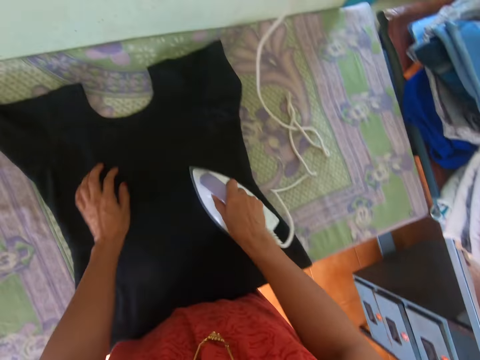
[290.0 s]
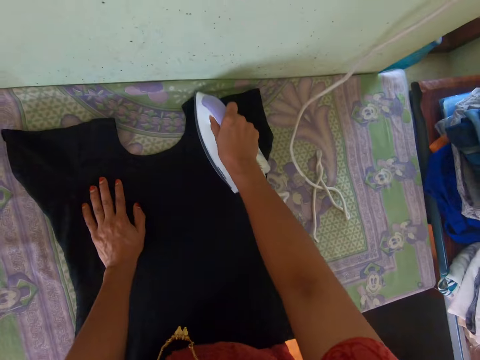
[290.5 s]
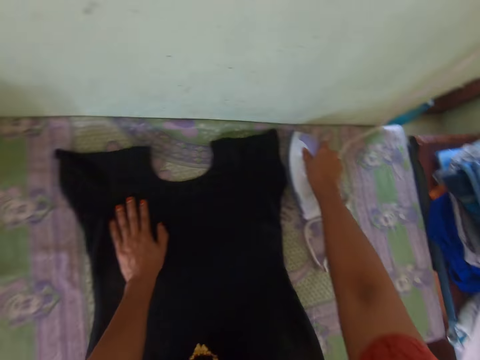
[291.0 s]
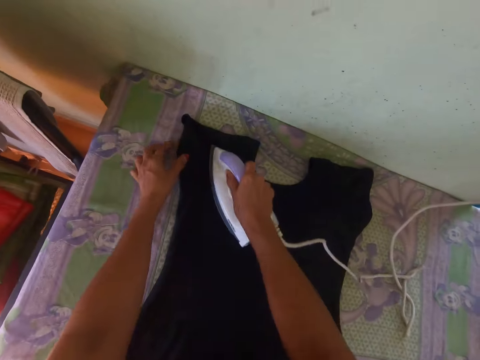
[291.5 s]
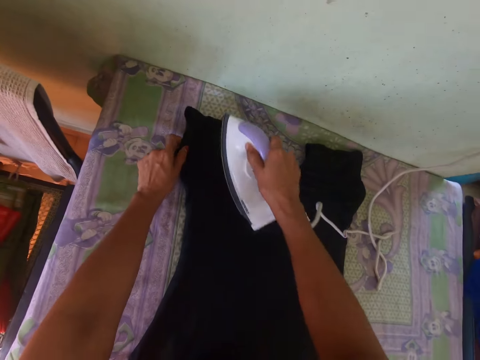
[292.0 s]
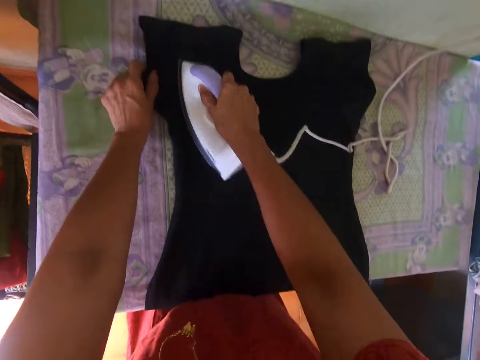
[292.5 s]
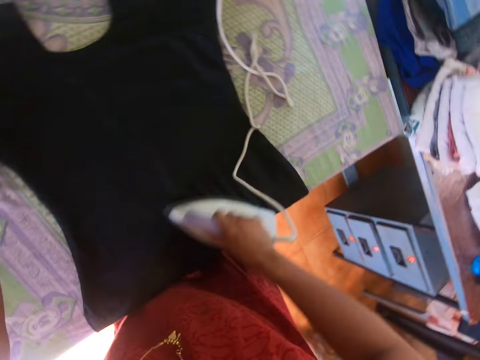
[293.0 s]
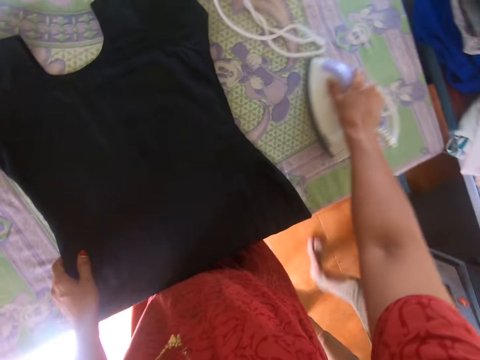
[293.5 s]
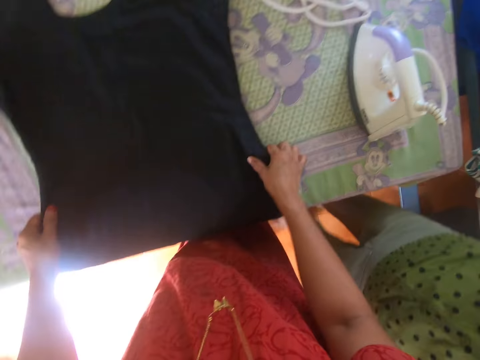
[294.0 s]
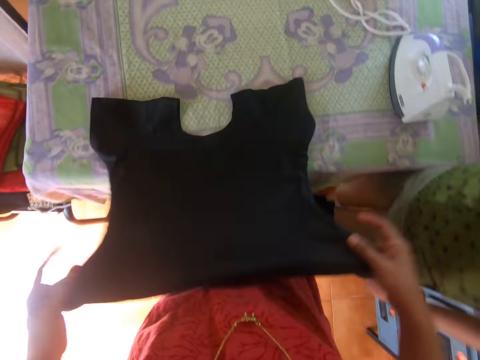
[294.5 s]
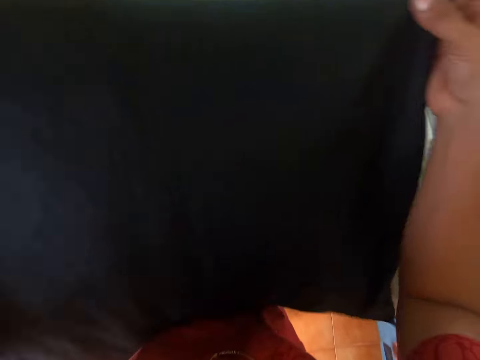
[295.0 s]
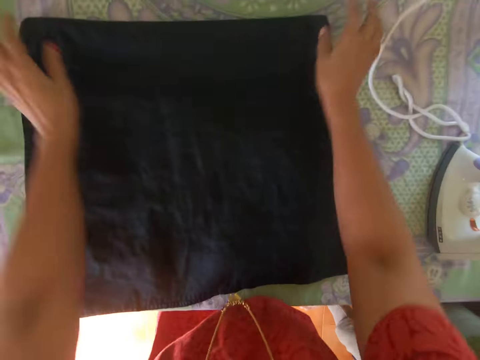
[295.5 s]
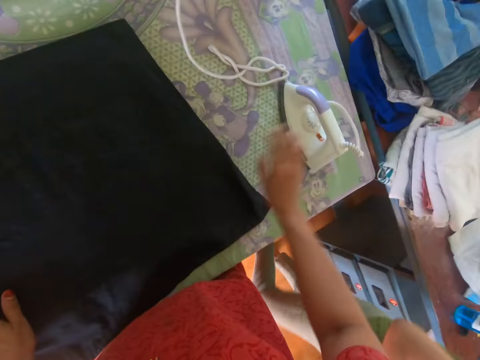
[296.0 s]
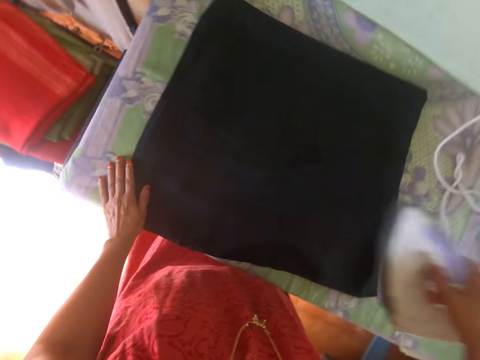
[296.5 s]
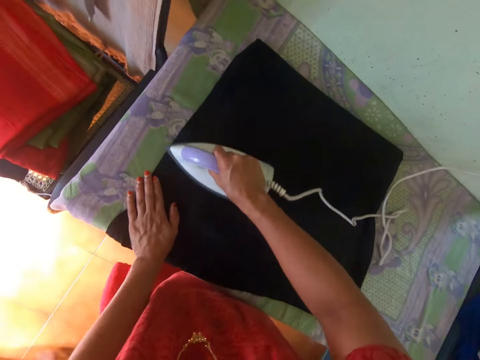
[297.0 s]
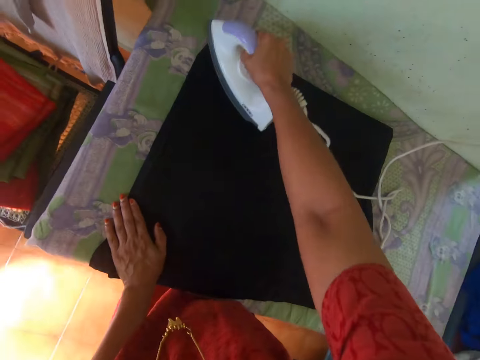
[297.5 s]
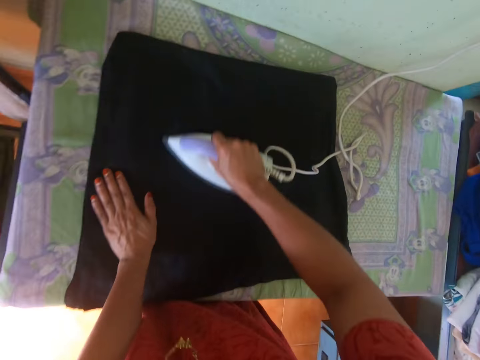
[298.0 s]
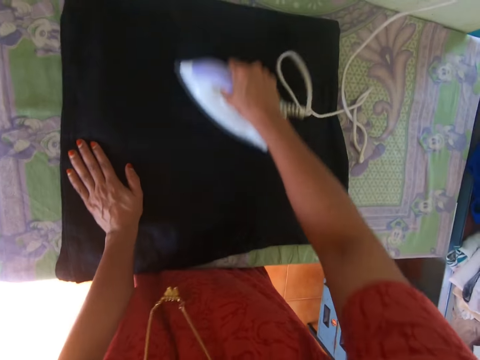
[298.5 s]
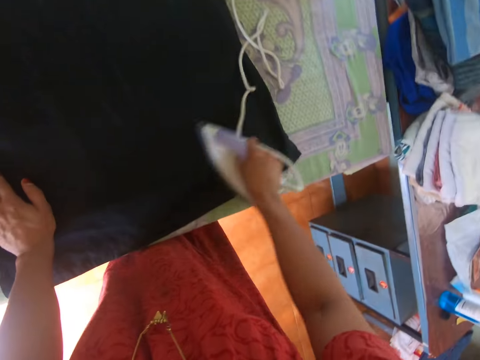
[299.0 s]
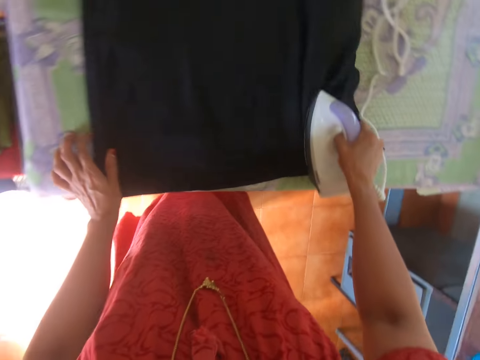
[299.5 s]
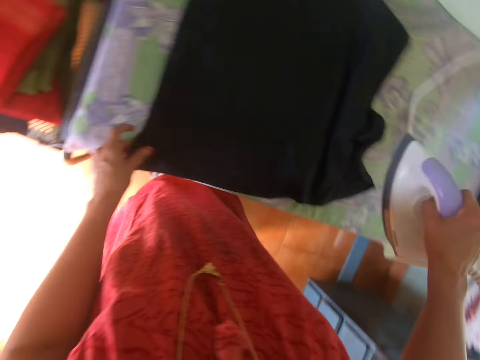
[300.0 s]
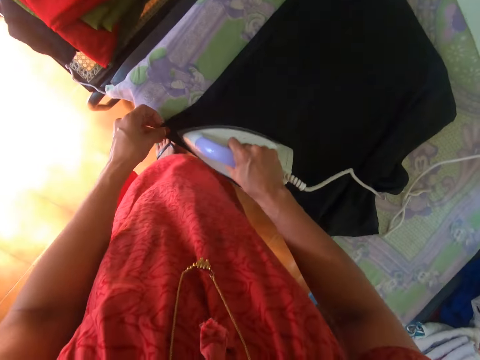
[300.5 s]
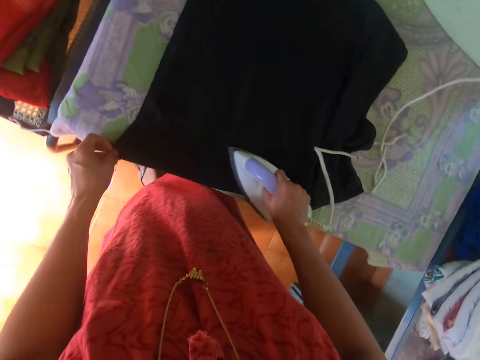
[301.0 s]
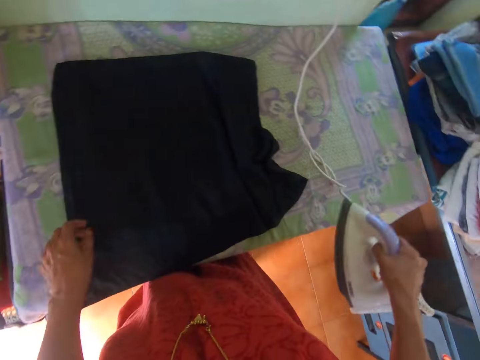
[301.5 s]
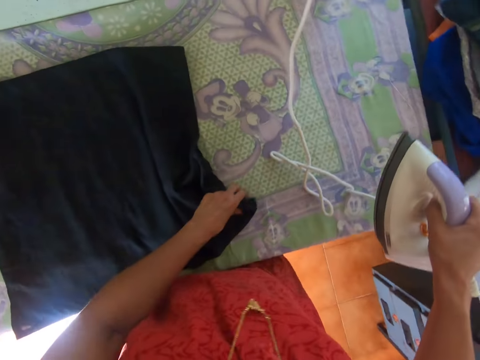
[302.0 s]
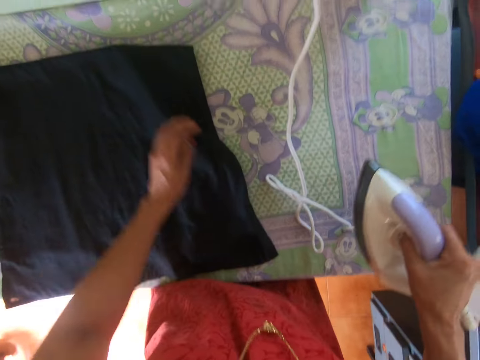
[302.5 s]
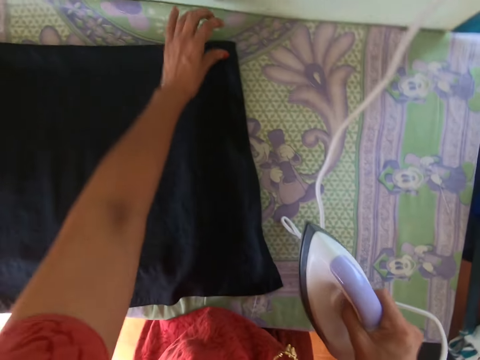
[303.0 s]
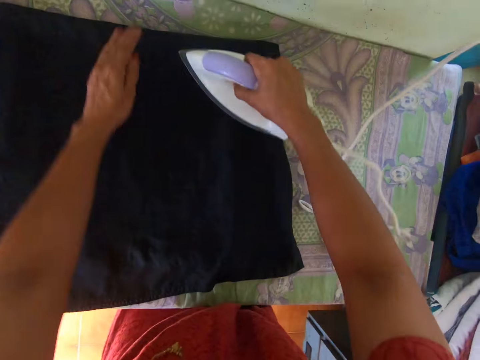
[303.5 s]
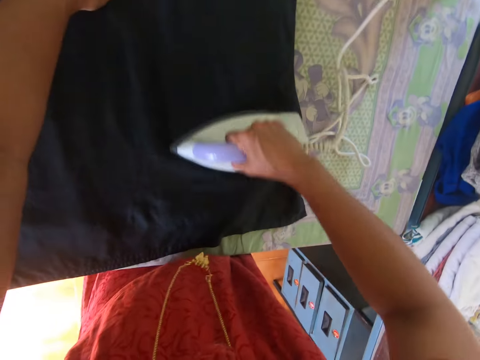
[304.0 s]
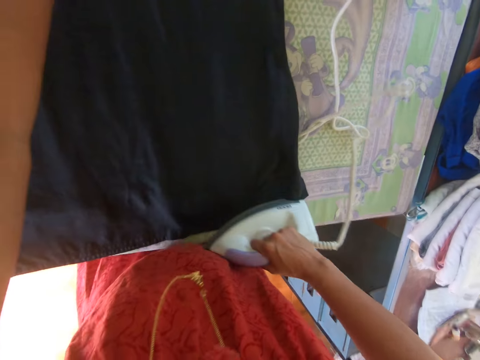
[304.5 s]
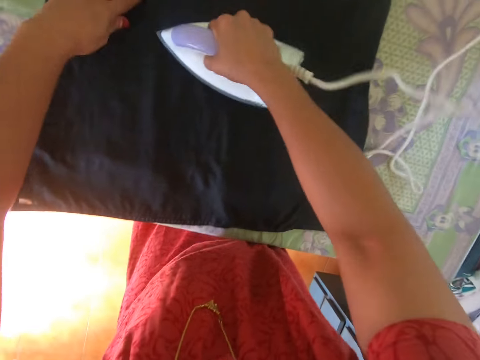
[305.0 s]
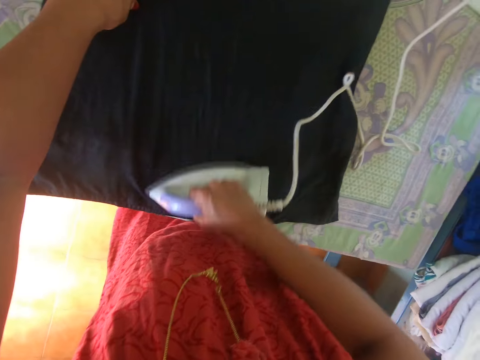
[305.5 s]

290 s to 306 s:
A woman interacts with the camera wearer. The camera wearer adjusts the dress on the table with both hands. She picks up the pressing iron from the table with her right hand. She smoothens the dress on the table with the pressing iron in her right hand. She adjusts the dress on the table with her left hand. She smoothens the dress on the table with the pressing iron in her right hand.

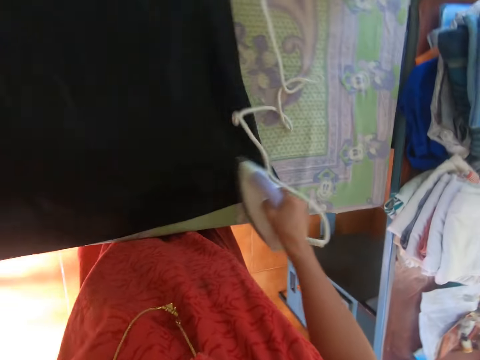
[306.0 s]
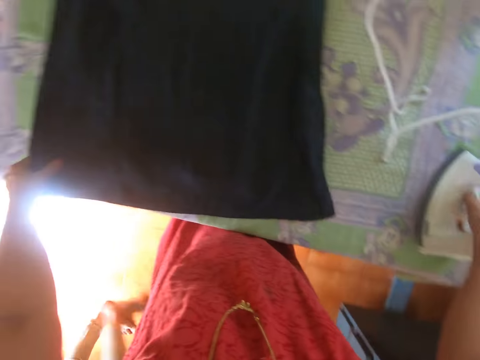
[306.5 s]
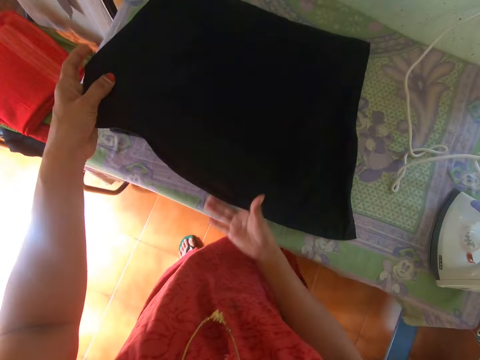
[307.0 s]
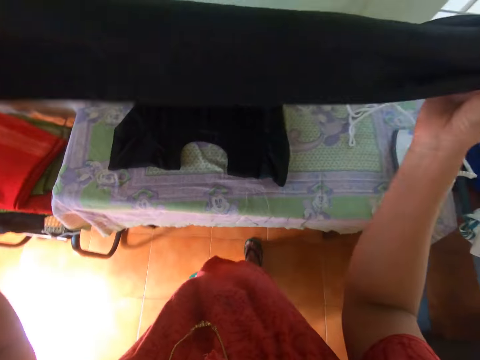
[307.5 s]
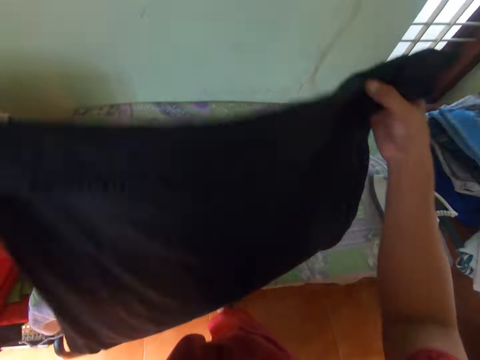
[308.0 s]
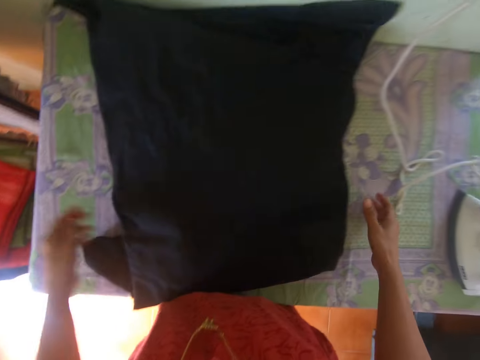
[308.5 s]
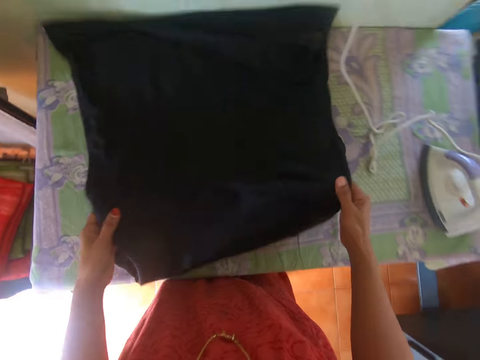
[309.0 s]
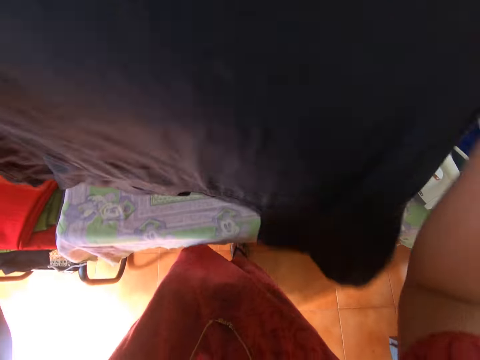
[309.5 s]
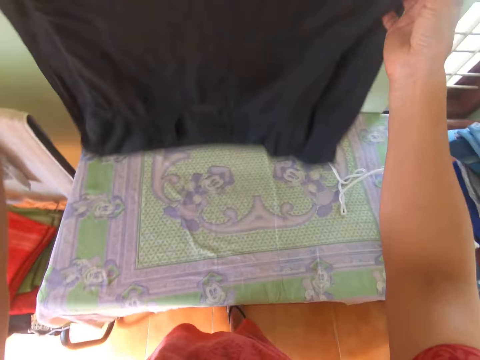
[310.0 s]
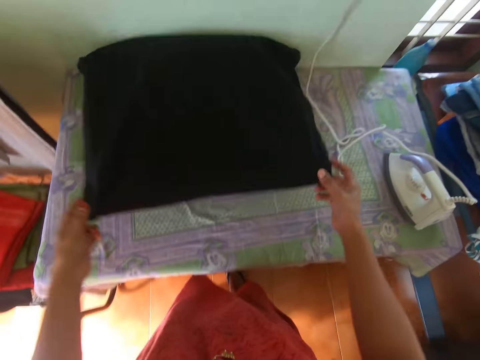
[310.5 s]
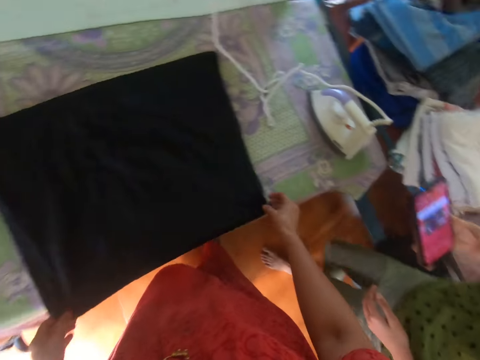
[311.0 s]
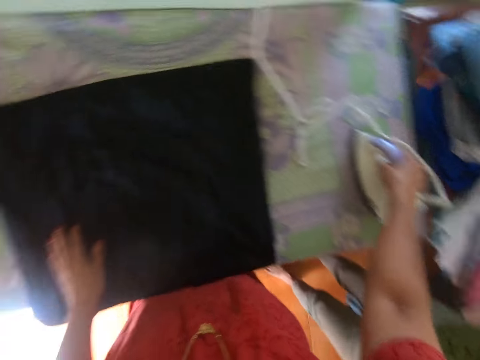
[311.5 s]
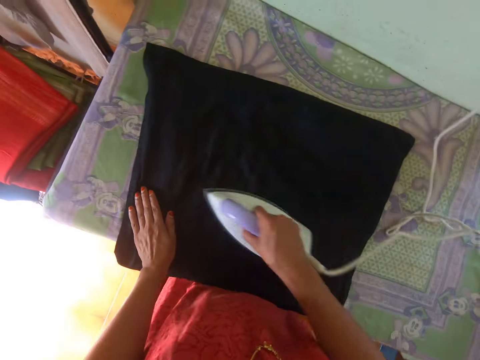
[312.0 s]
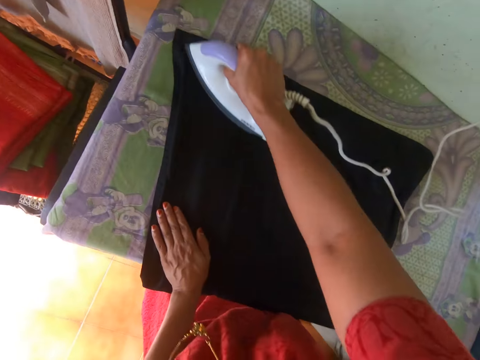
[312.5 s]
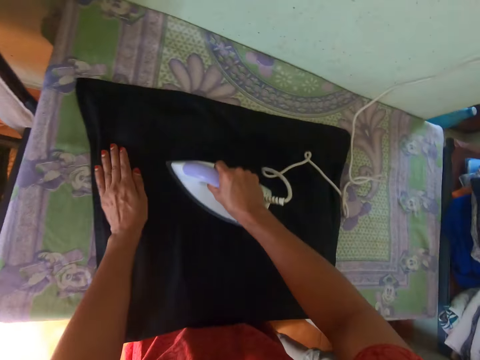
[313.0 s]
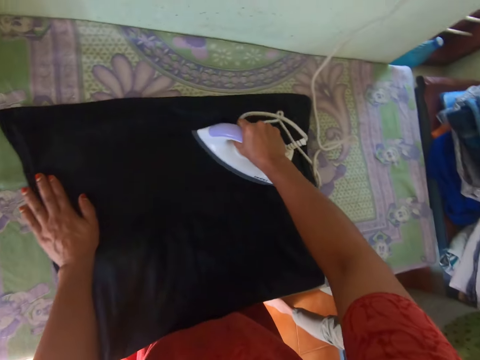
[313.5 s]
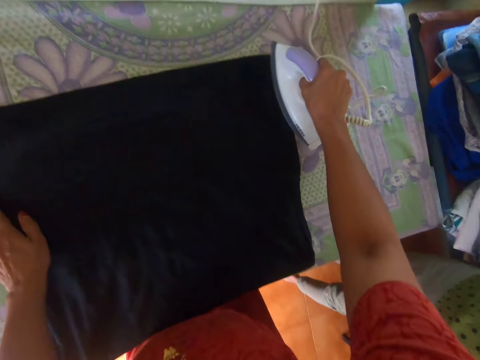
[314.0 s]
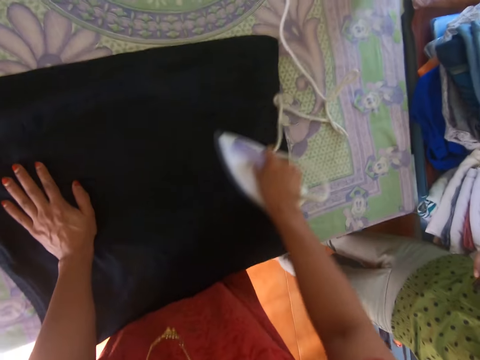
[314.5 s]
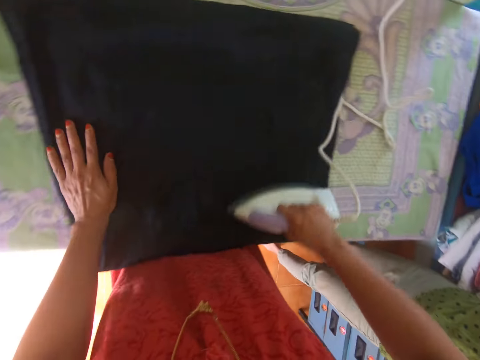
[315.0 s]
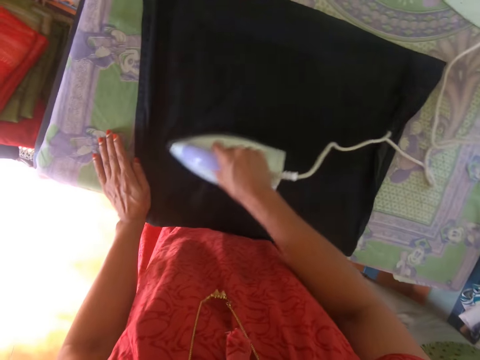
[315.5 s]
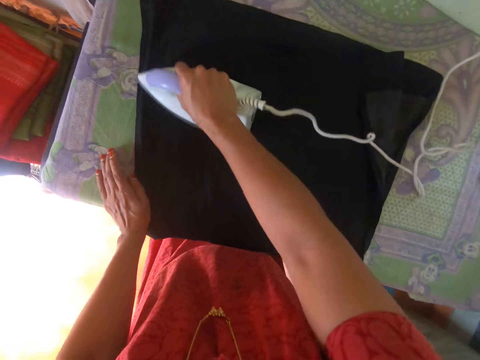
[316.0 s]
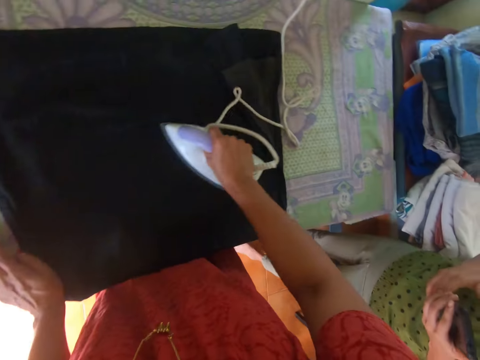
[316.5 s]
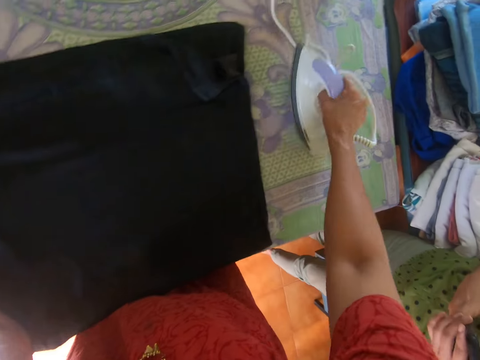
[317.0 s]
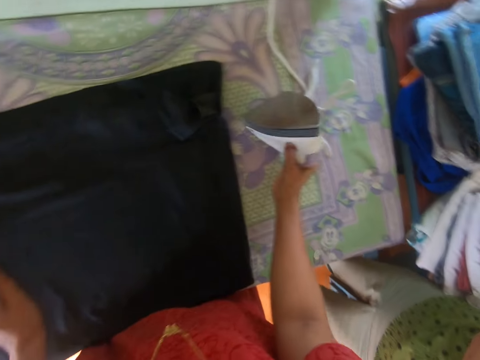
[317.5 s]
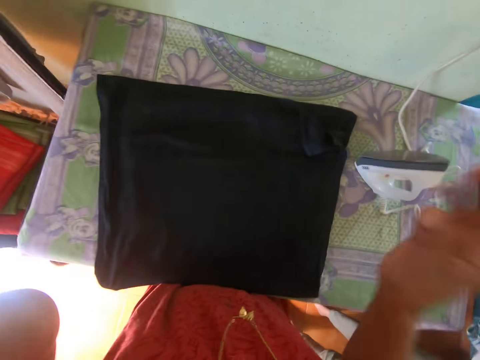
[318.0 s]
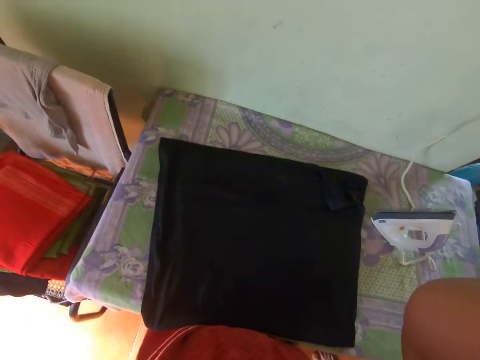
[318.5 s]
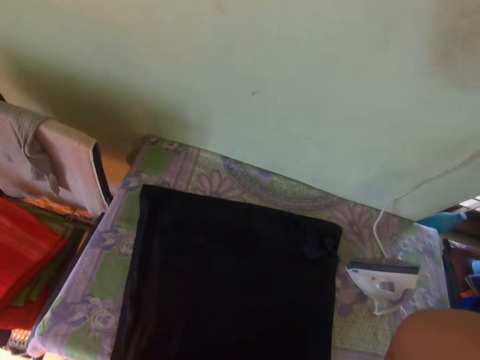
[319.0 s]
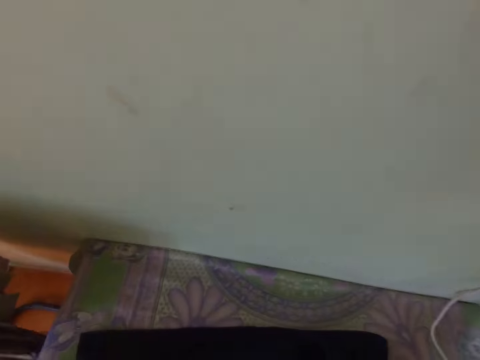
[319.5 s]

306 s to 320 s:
The camera wearer drops the pressing iron on the table with her right hand. She adjusts the dress on the table with her left hand. She adjusts the dress on the table with both hands. She picks up the dress from the table with both hands. She turns the dress around. She drops the dress on the table with both hands. The woman holds a phone with her right hand. The camera wearer picks up the pressing iron from the table with her right hand. She smoothens the dress on the table with the pressing iron in her right hand. She drops the pressing iron on the table with her right hand. She removes a camera head strap from her head with both hands.
